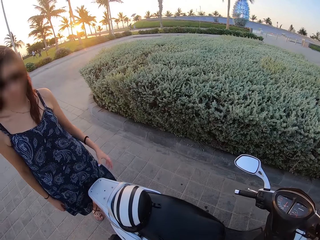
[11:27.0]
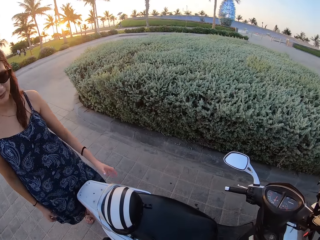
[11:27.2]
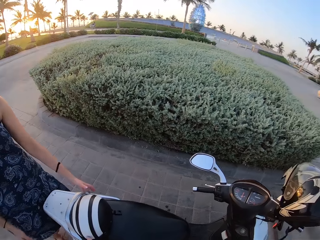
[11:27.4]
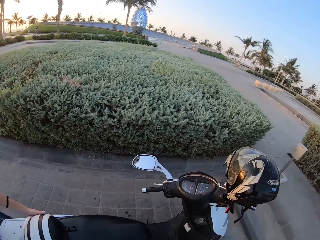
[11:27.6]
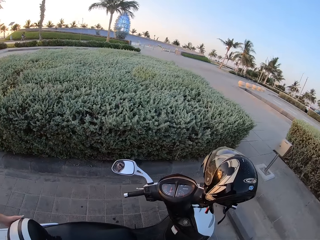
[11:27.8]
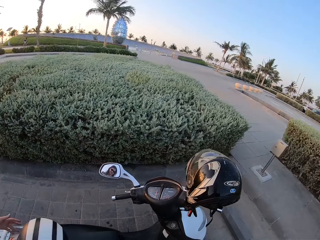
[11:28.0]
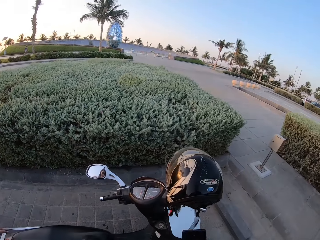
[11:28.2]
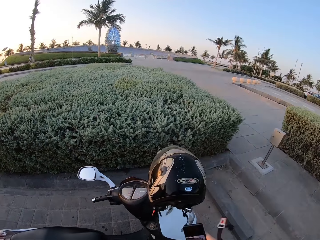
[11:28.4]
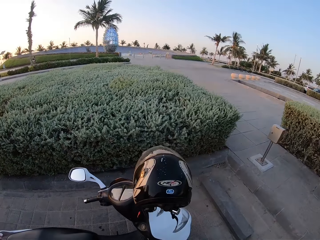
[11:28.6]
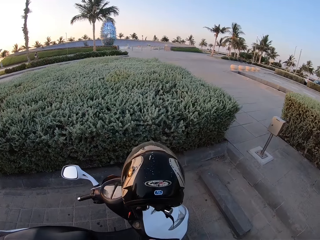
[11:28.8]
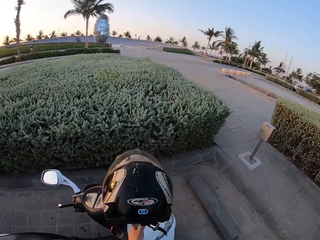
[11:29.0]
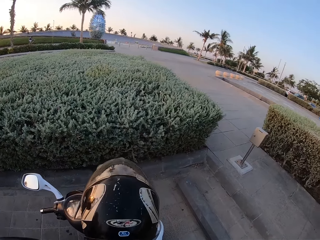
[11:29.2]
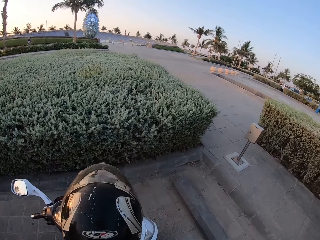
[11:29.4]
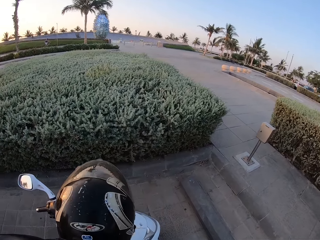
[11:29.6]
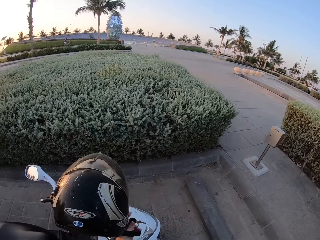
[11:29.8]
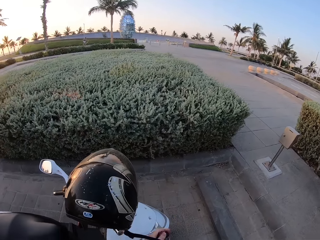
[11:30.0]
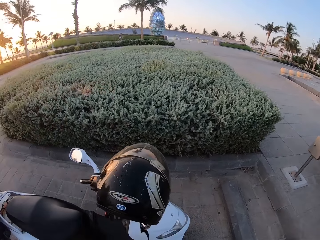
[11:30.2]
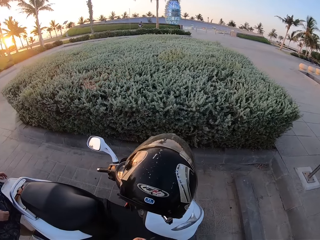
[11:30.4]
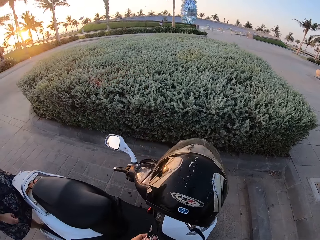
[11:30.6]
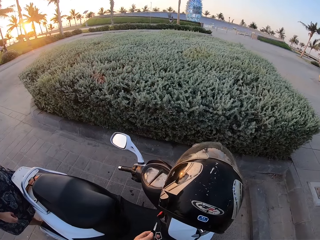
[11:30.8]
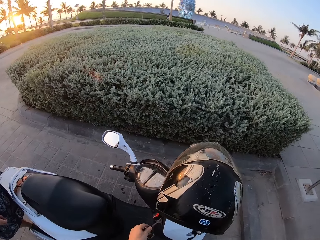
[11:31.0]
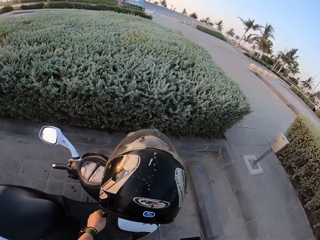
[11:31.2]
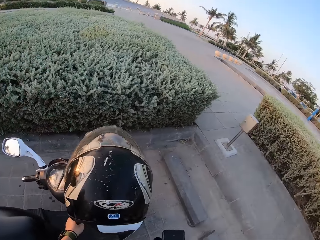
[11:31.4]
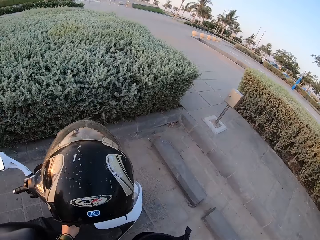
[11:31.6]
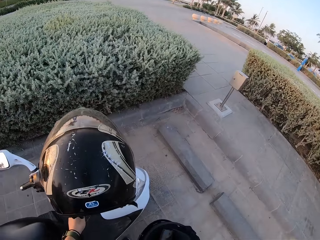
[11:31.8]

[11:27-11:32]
The camera wearer picks the mobile phone from the motorcycle seat. They pick the helmet from the motorcycle seat. They pick the keys from the motorcycle.
